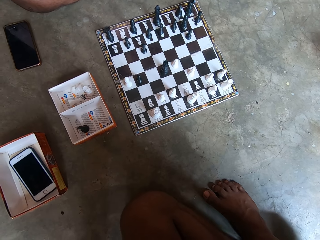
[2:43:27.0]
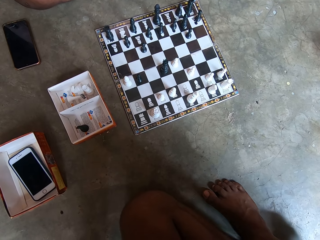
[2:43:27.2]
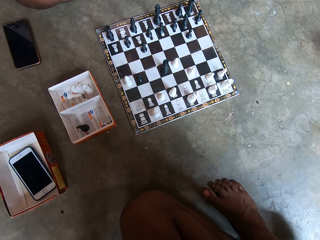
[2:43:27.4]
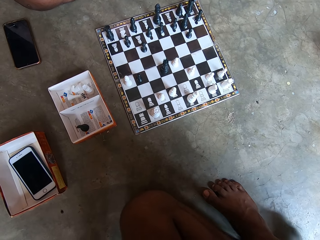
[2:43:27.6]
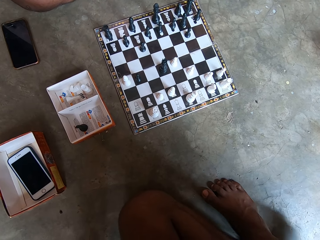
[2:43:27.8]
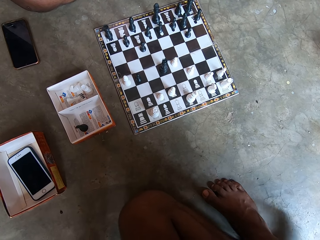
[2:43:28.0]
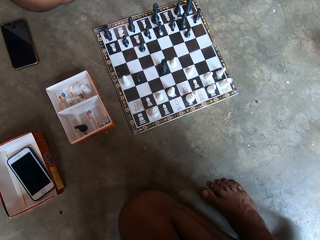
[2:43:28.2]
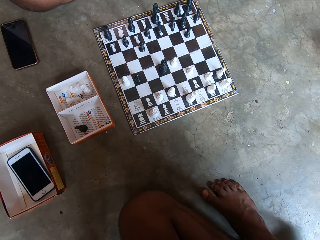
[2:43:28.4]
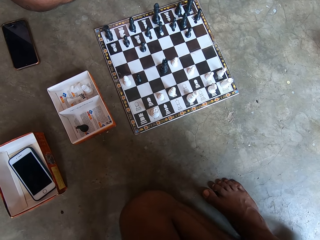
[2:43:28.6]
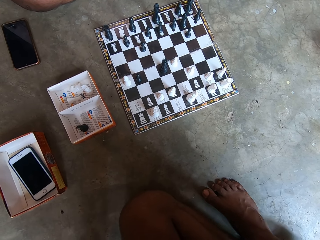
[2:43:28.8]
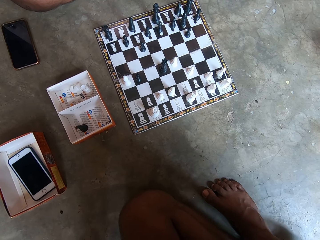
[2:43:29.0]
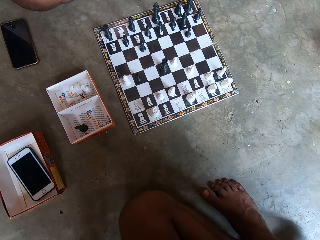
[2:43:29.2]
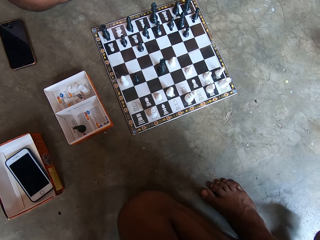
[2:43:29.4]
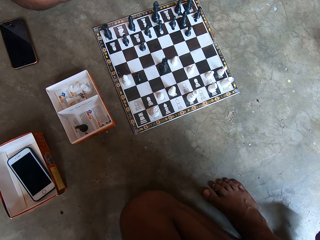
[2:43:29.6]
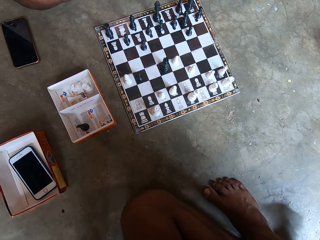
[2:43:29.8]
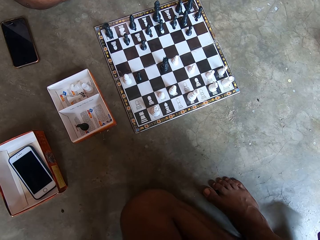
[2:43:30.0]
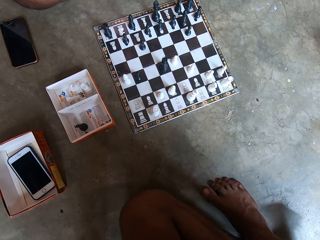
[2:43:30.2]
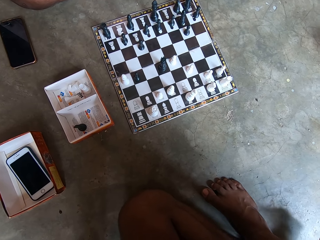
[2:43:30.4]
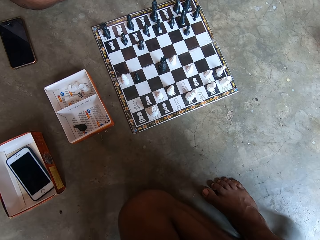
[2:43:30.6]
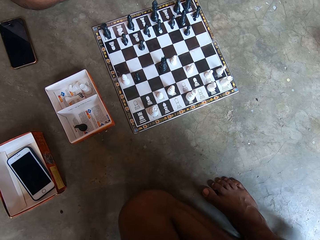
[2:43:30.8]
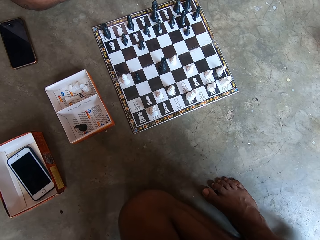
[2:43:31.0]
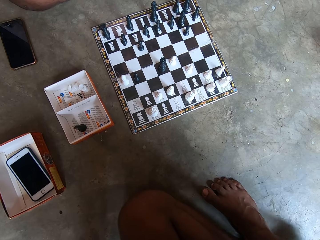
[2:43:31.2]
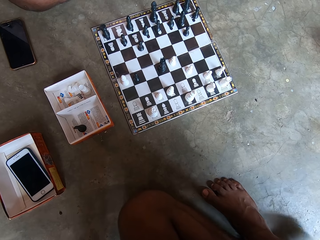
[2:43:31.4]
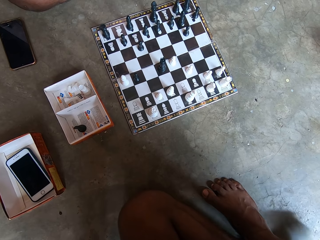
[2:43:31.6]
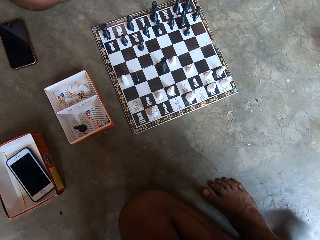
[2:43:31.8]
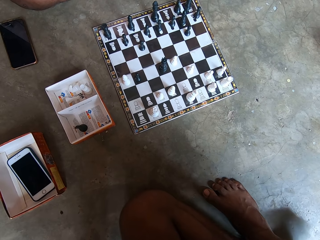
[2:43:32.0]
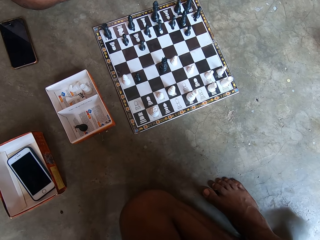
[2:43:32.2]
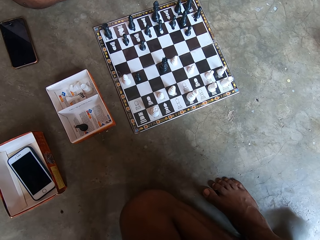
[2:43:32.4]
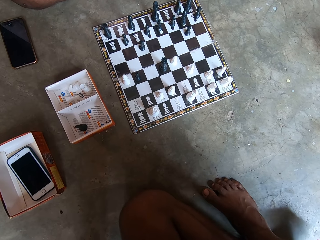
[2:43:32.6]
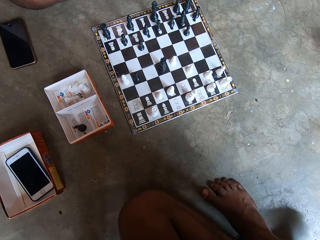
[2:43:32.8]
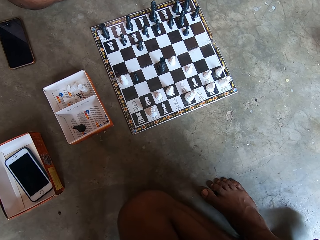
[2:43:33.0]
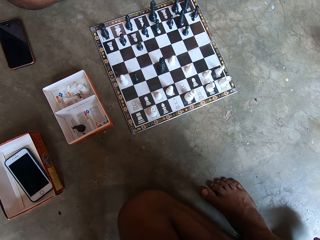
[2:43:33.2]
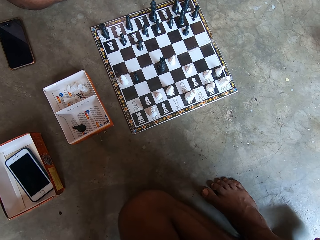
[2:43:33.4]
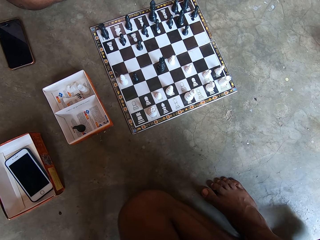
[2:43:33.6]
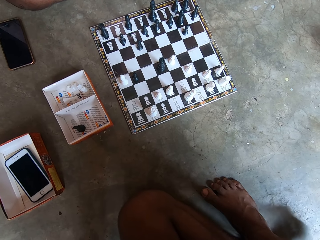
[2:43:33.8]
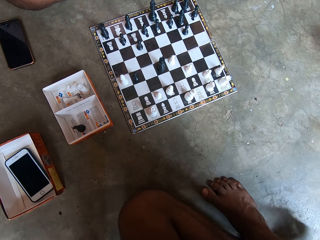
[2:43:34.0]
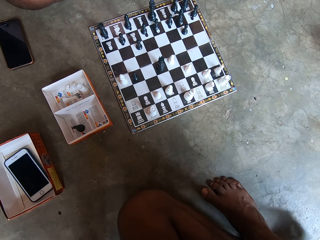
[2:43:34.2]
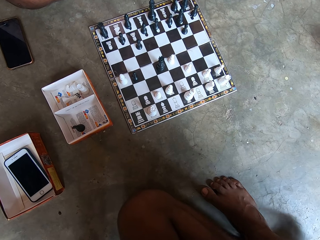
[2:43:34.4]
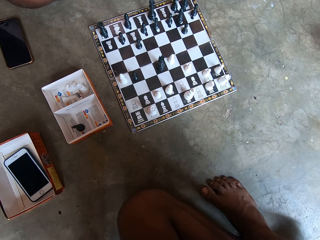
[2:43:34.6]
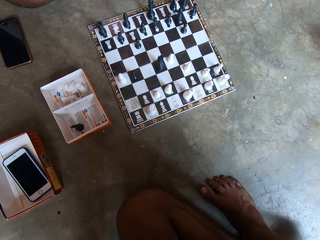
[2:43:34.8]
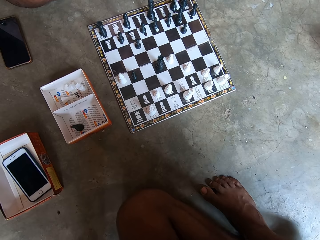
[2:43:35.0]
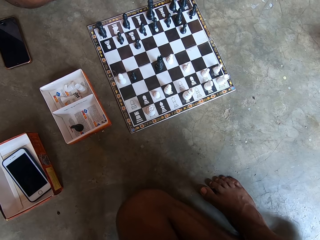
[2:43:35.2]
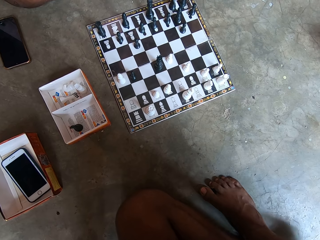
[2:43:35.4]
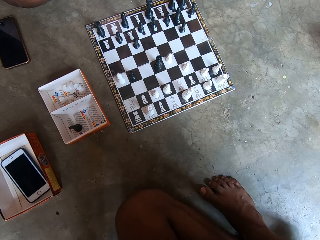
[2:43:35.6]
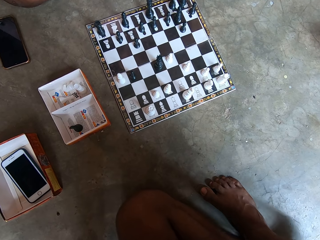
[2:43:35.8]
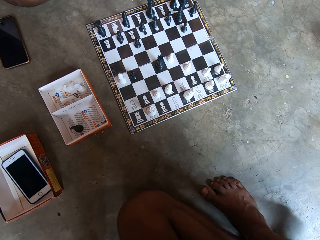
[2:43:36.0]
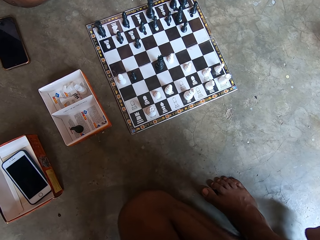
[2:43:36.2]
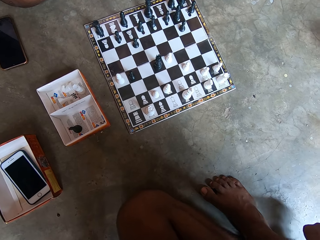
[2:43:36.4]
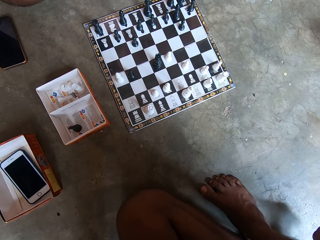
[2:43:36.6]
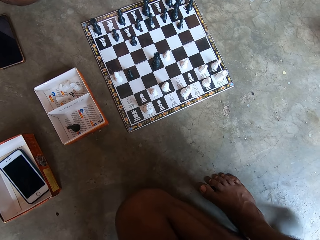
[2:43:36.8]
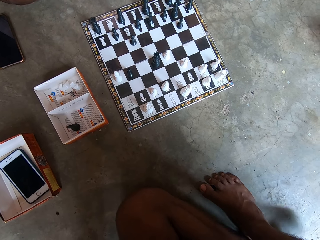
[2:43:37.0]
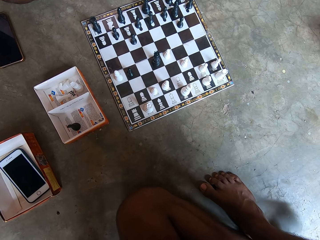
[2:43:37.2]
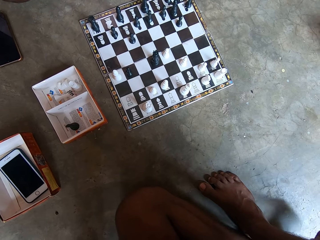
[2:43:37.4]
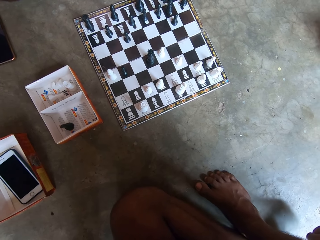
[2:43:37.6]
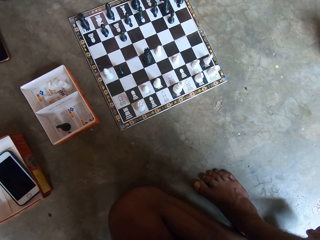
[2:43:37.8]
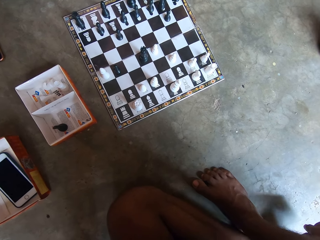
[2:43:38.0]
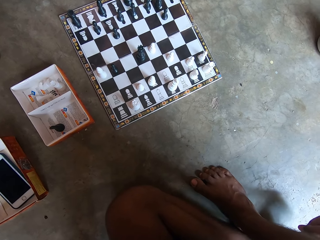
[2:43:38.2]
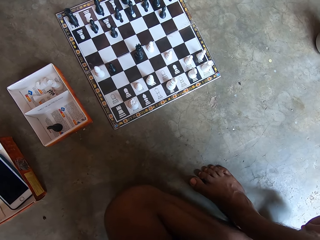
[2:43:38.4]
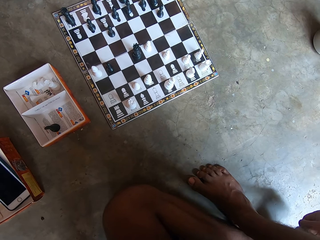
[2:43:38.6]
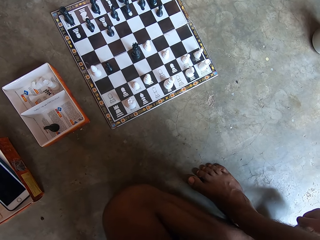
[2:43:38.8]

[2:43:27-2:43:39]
A man looks at a chess board on the floor.

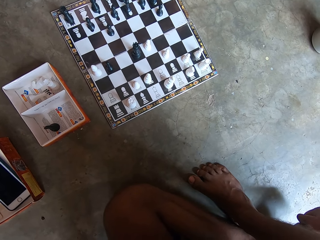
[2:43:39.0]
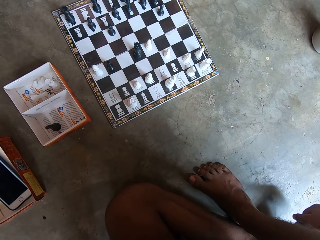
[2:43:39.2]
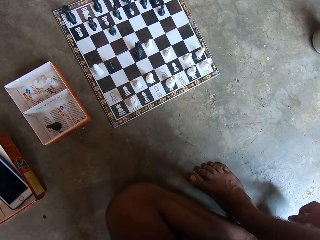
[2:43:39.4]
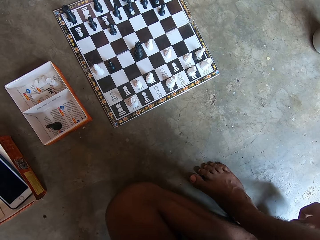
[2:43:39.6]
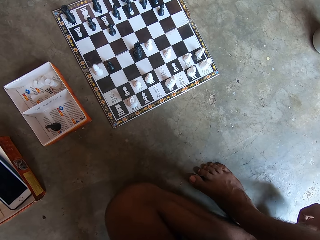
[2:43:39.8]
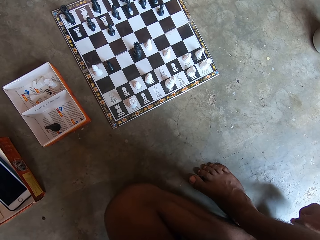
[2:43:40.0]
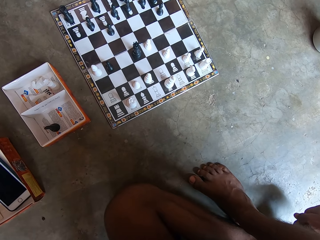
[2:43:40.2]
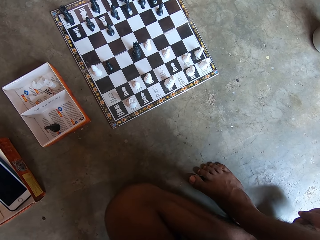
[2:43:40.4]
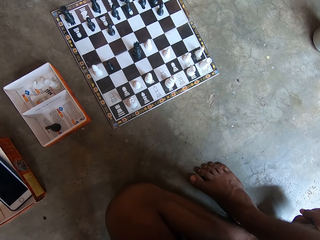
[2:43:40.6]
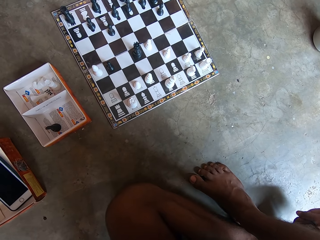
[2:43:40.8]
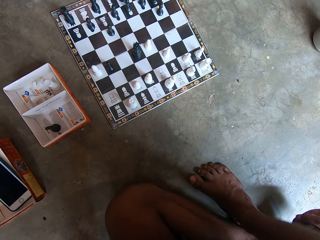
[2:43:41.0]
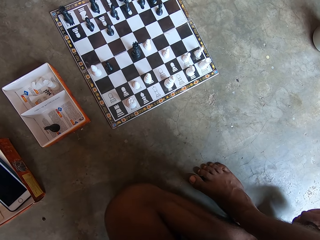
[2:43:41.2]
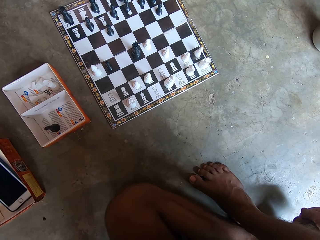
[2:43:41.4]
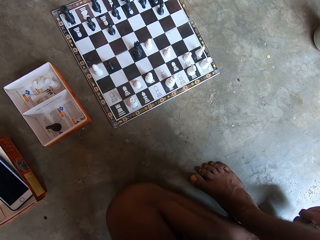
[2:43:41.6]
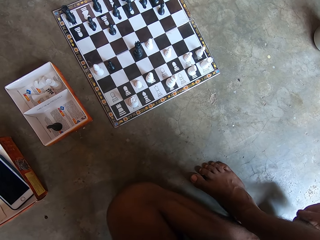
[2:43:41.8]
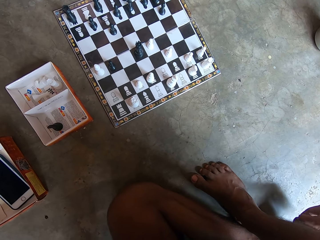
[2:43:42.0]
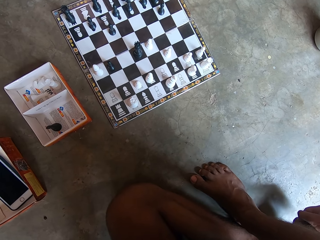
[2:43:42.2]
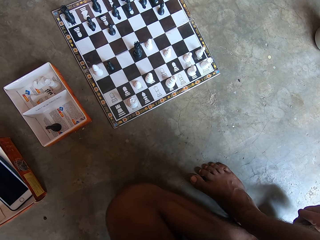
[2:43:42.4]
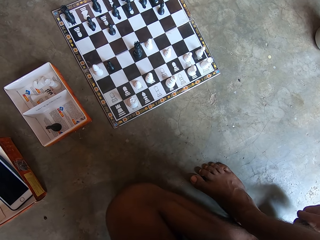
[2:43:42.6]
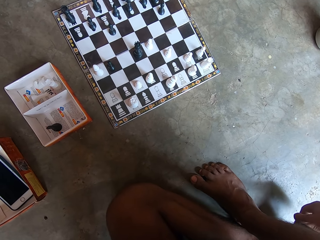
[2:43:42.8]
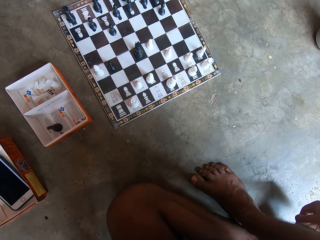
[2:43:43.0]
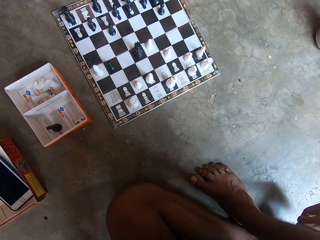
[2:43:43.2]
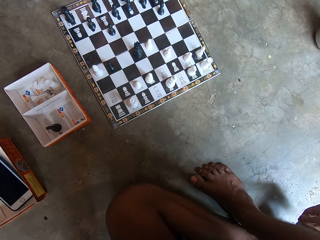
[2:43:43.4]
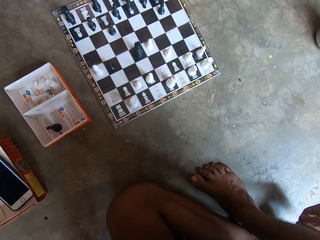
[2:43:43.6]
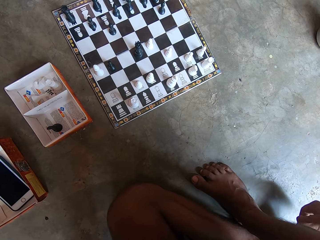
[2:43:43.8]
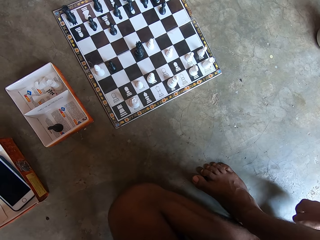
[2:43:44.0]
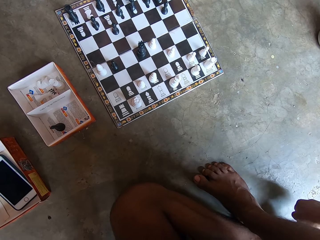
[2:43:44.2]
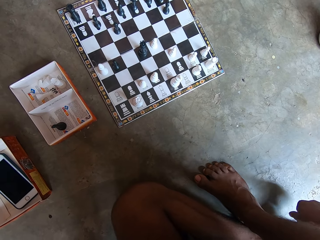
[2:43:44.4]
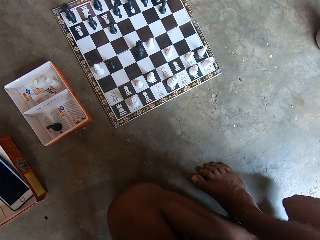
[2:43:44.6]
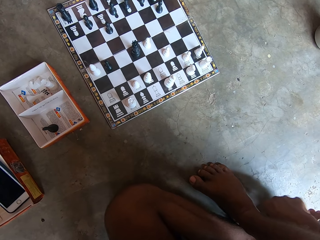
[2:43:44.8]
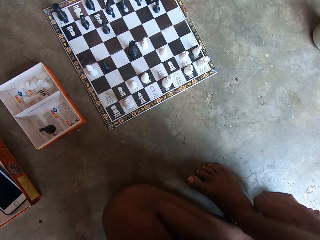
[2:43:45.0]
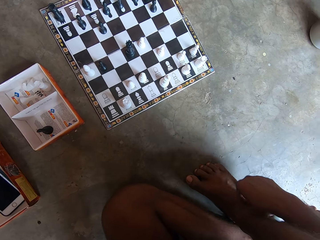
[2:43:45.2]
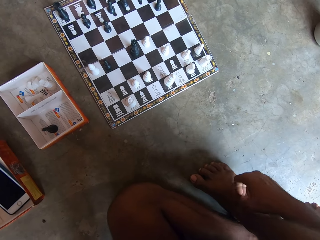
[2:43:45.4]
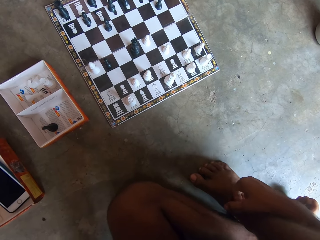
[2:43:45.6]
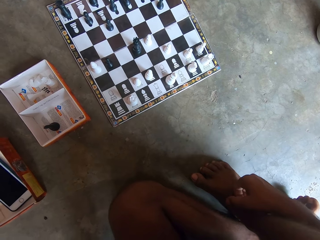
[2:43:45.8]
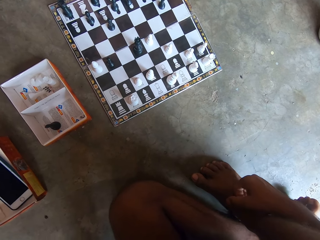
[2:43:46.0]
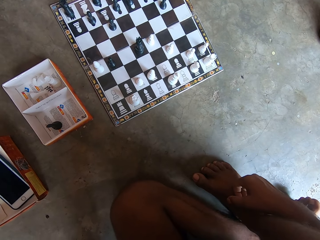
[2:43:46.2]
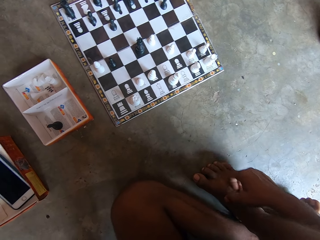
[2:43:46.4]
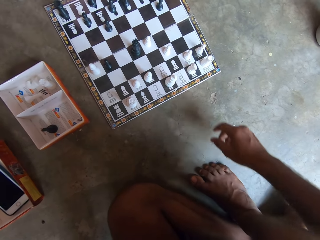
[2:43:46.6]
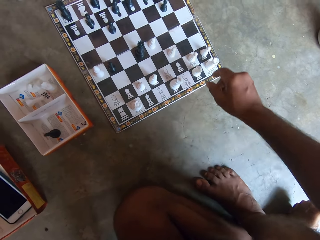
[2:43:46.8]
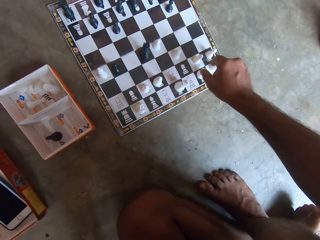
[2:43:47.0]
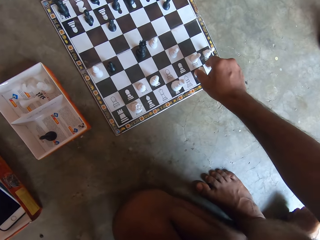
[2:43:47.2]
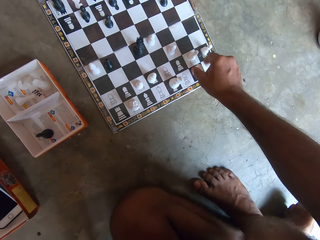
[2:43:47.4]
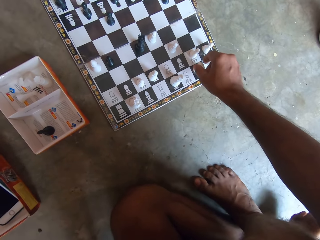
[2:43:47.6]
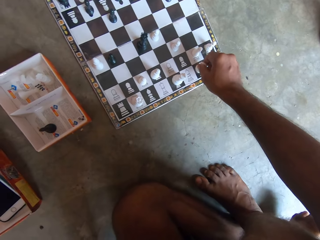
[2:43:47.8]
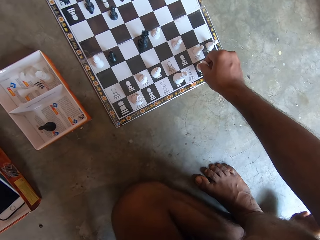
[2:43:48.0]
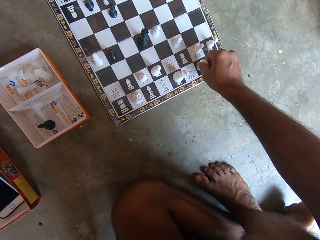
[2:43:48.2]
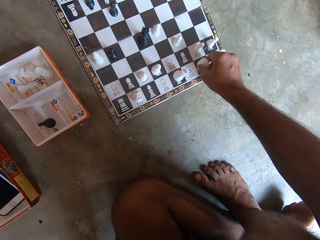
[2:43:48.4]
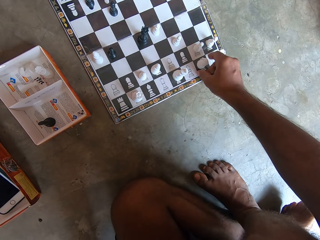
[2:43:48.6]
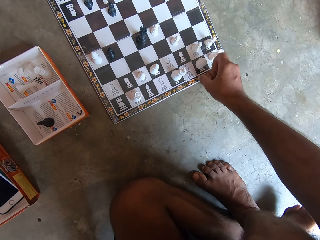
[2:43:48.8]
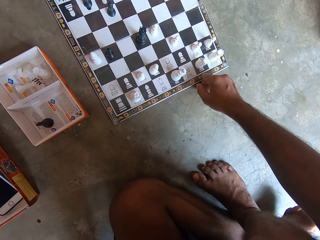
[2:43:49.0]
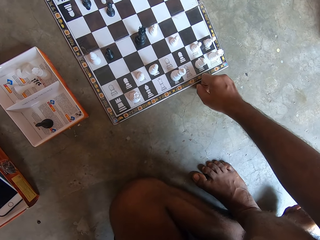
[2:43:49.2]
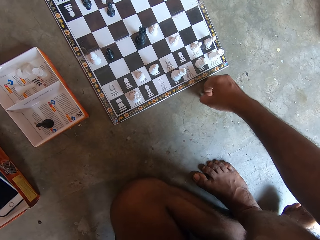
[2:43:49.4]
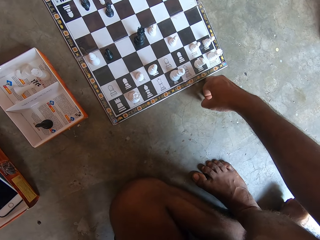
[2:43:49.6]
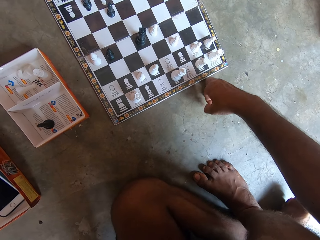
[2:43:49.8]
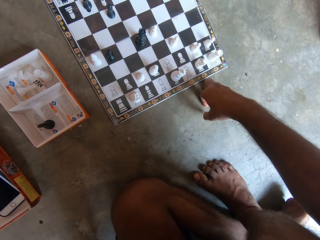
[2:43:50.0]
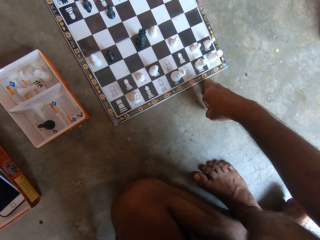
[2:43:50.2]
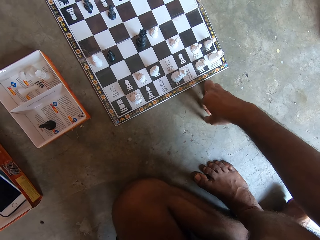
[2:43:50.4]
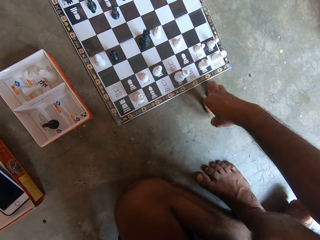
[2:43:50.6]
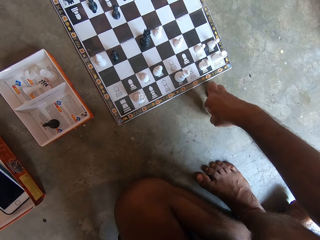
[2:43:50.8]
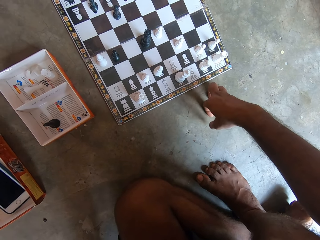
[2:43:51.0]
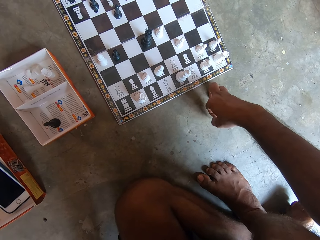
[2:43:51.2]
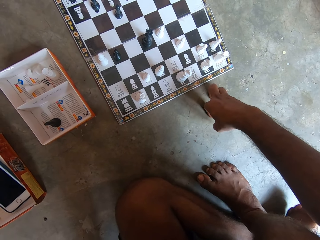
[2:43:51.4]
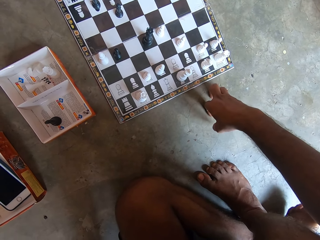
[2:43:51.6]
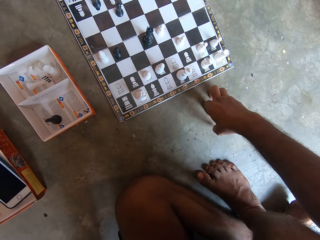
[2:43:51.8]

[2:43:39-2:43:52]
The camera wearer rubs a leg with a hand. They move a chess piece on a chess board on the floor and tap on the floor with a hand.
